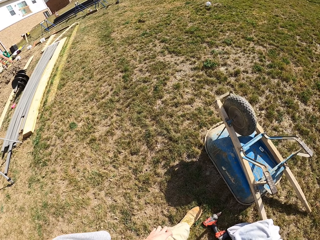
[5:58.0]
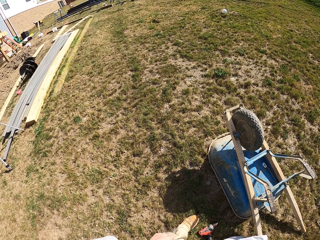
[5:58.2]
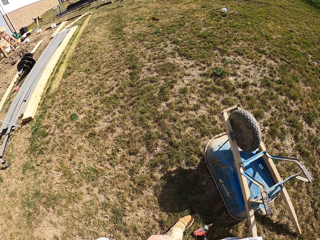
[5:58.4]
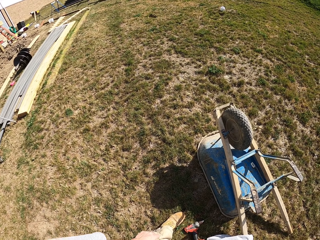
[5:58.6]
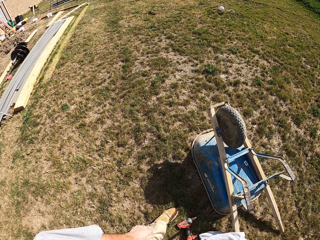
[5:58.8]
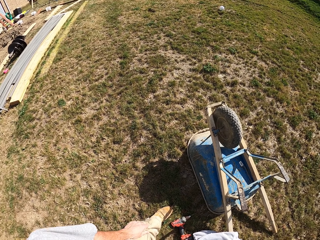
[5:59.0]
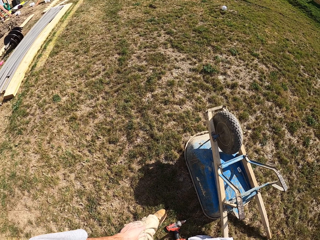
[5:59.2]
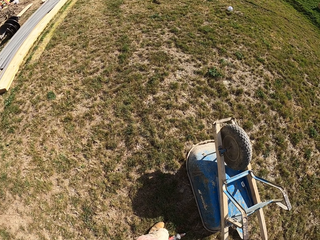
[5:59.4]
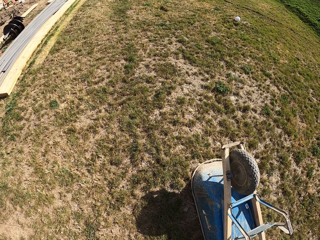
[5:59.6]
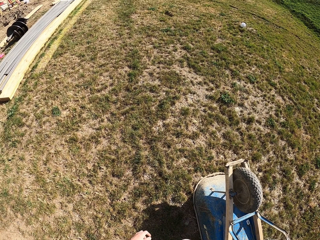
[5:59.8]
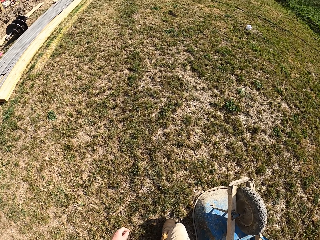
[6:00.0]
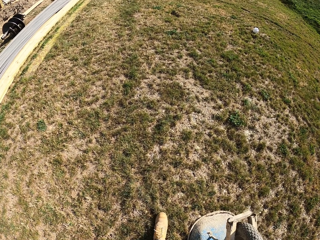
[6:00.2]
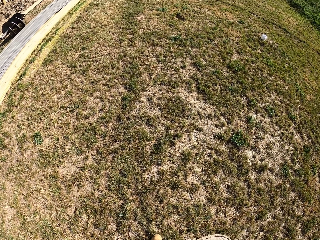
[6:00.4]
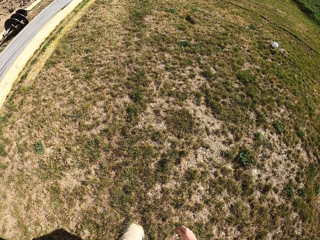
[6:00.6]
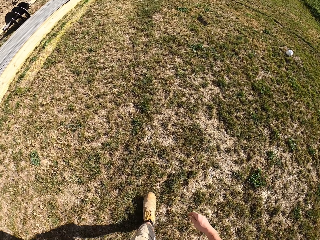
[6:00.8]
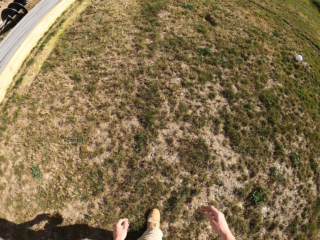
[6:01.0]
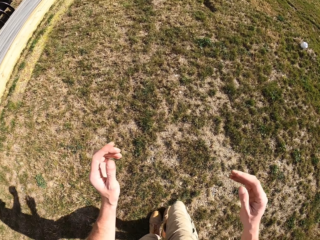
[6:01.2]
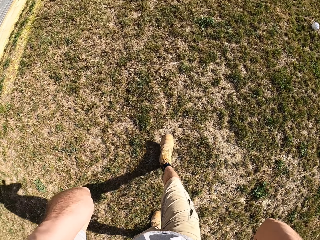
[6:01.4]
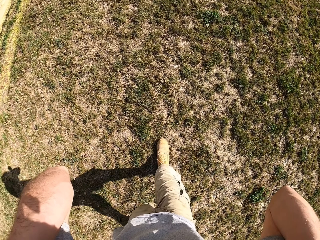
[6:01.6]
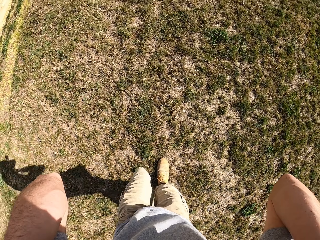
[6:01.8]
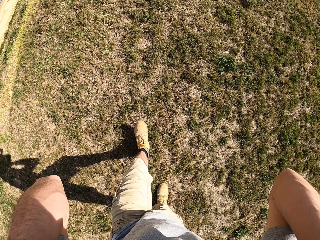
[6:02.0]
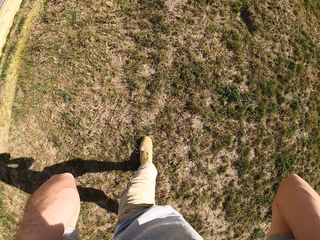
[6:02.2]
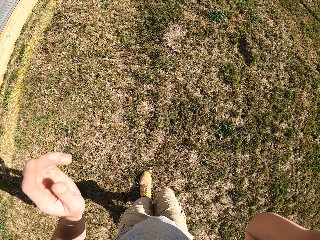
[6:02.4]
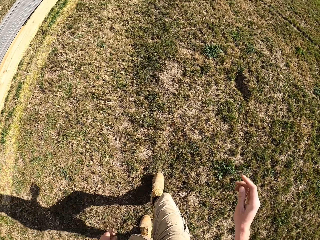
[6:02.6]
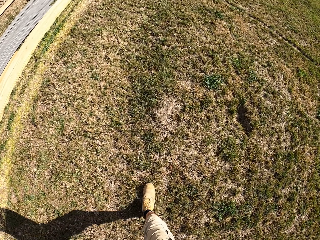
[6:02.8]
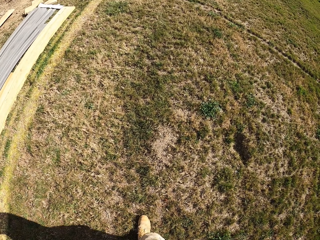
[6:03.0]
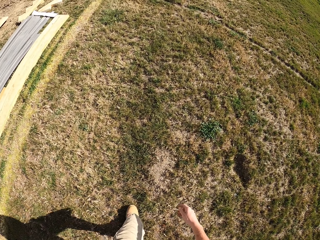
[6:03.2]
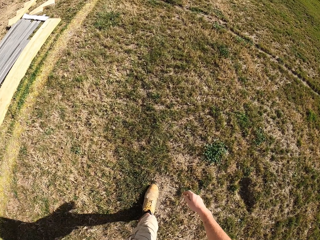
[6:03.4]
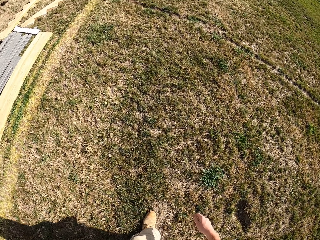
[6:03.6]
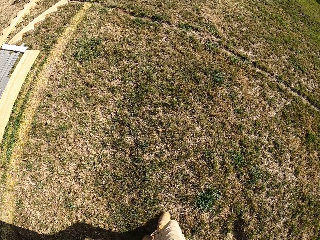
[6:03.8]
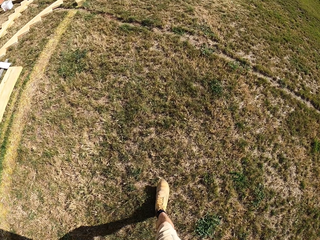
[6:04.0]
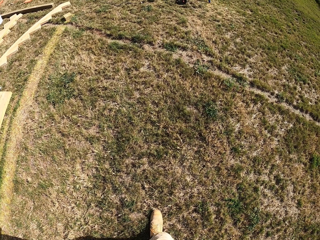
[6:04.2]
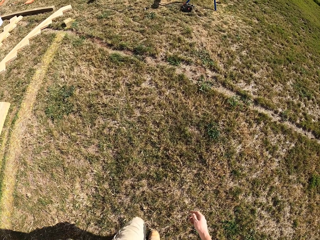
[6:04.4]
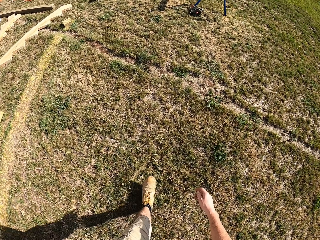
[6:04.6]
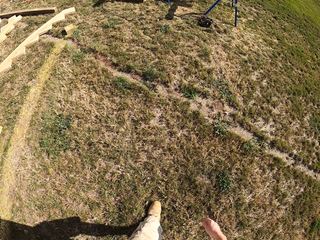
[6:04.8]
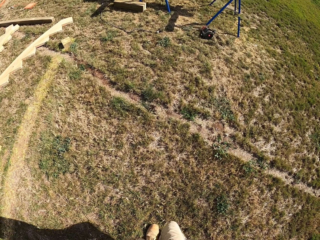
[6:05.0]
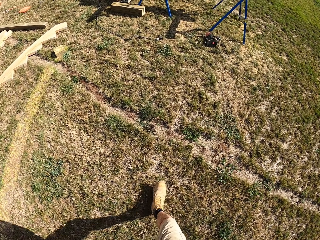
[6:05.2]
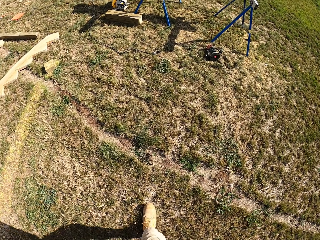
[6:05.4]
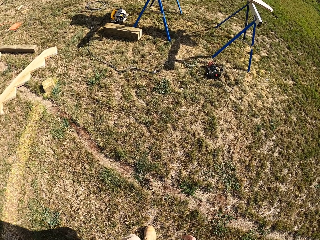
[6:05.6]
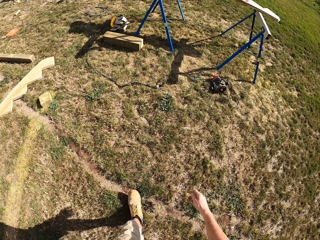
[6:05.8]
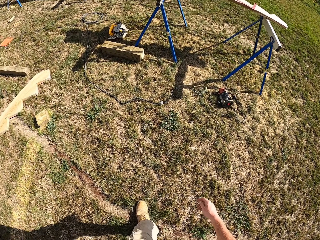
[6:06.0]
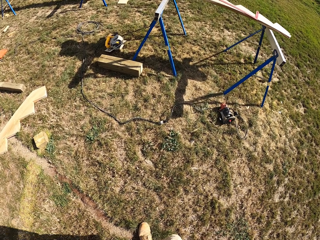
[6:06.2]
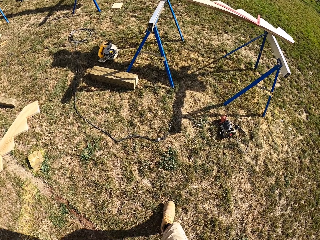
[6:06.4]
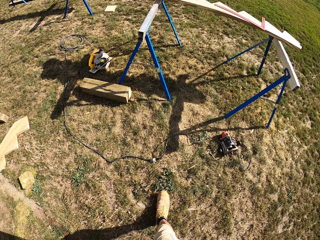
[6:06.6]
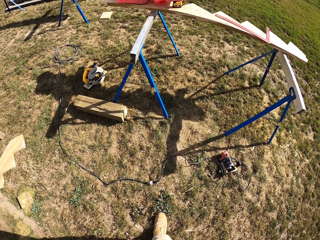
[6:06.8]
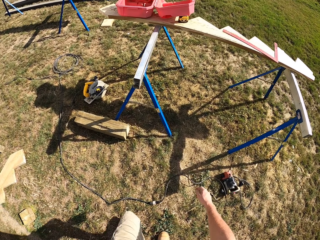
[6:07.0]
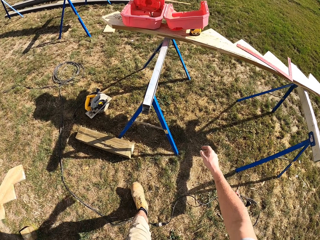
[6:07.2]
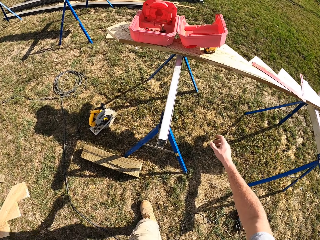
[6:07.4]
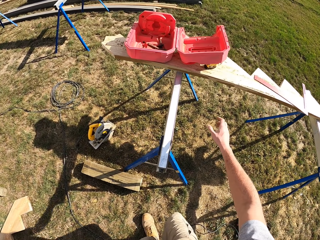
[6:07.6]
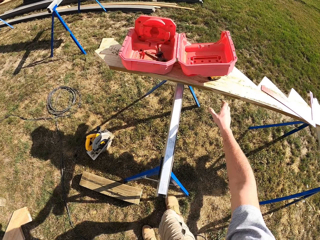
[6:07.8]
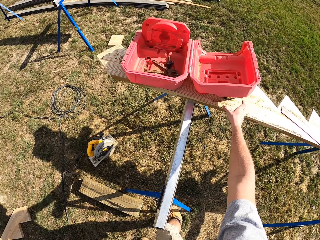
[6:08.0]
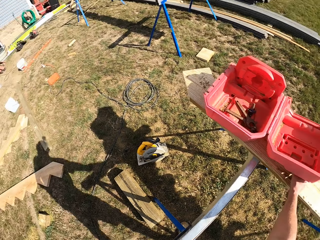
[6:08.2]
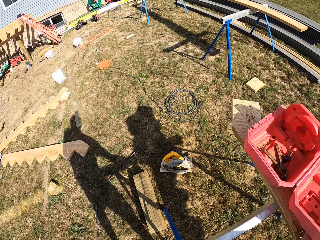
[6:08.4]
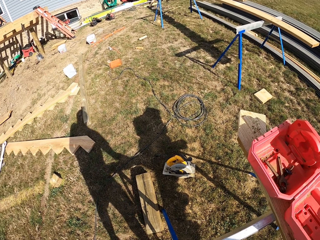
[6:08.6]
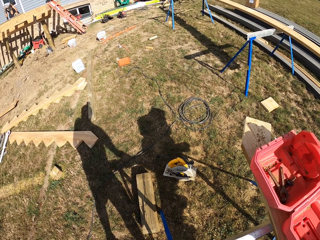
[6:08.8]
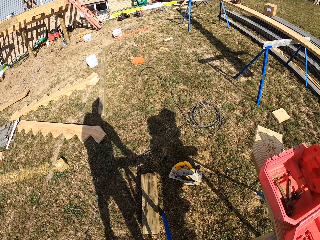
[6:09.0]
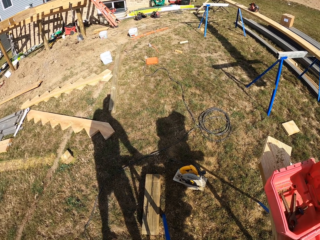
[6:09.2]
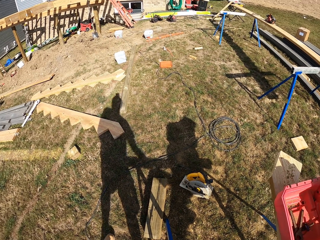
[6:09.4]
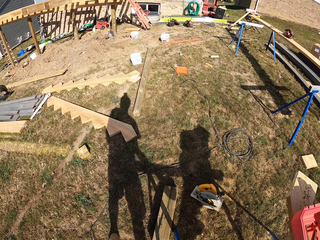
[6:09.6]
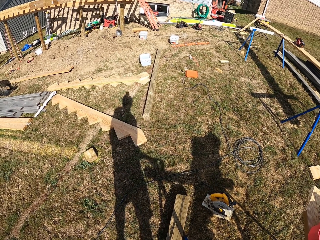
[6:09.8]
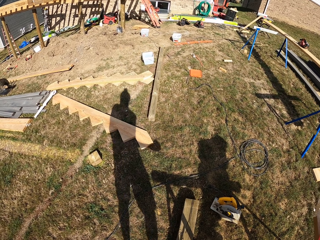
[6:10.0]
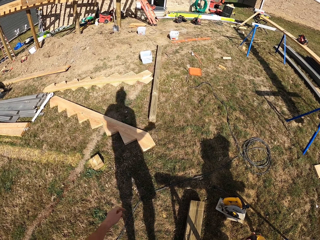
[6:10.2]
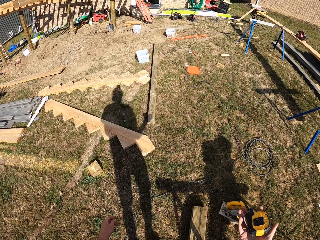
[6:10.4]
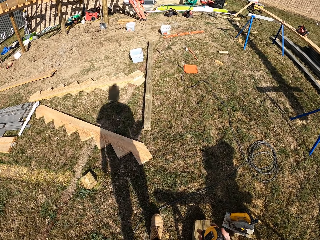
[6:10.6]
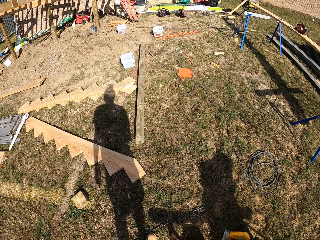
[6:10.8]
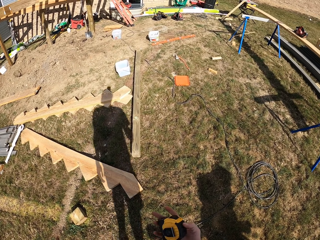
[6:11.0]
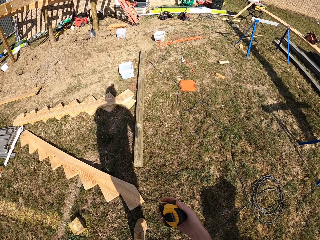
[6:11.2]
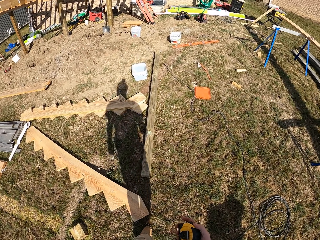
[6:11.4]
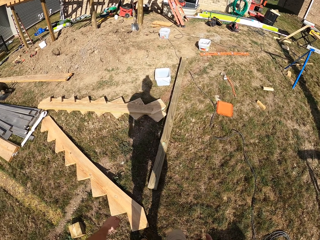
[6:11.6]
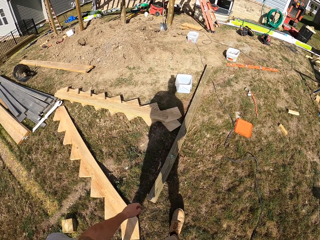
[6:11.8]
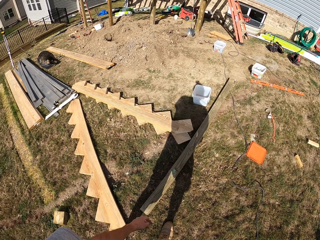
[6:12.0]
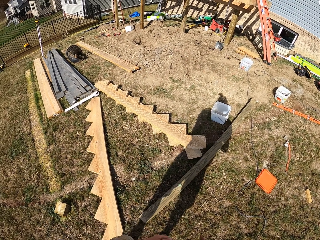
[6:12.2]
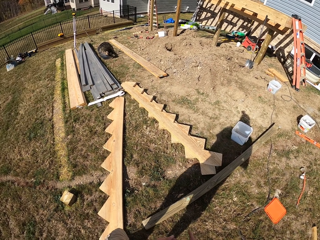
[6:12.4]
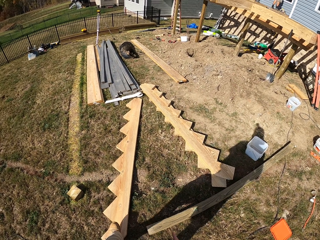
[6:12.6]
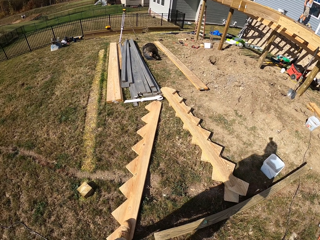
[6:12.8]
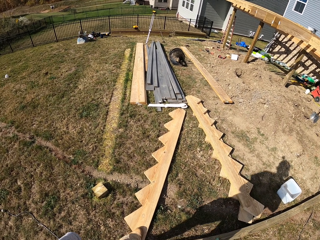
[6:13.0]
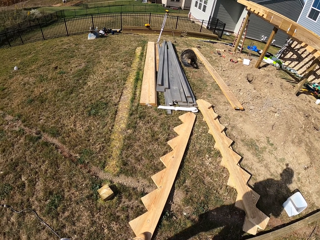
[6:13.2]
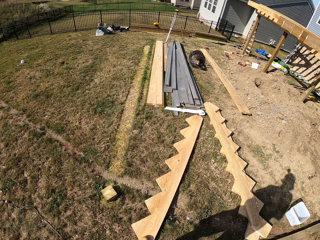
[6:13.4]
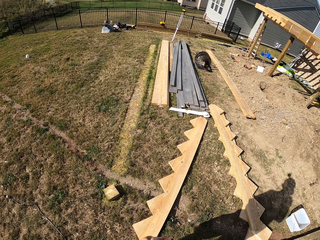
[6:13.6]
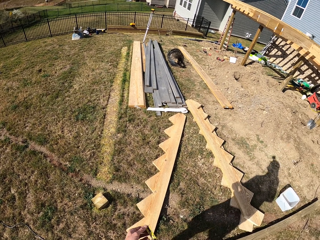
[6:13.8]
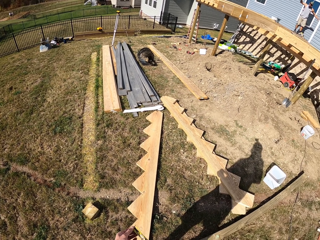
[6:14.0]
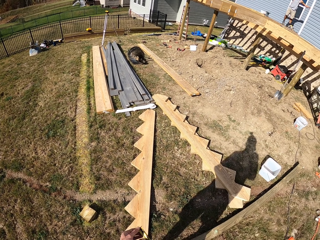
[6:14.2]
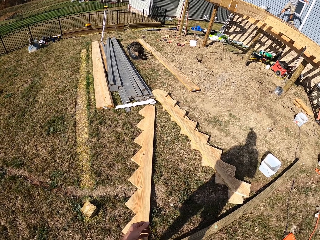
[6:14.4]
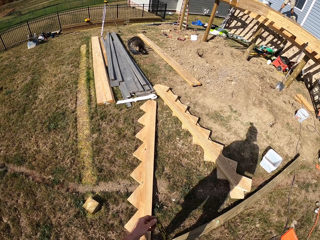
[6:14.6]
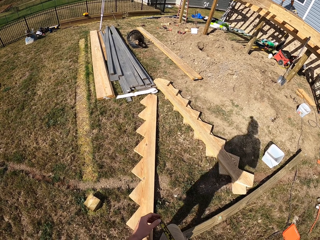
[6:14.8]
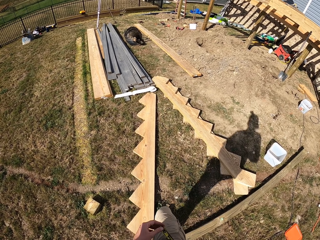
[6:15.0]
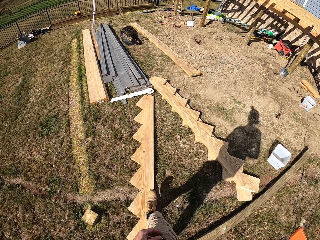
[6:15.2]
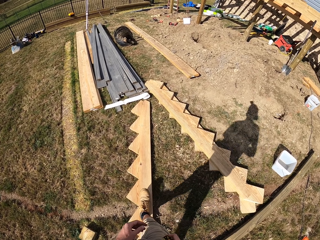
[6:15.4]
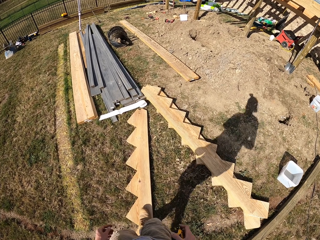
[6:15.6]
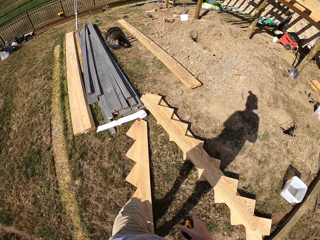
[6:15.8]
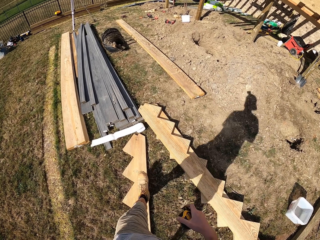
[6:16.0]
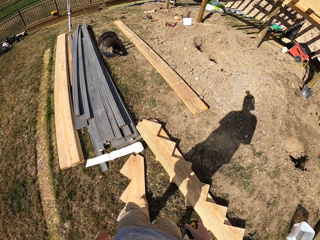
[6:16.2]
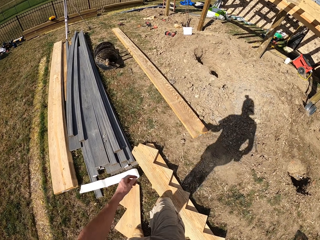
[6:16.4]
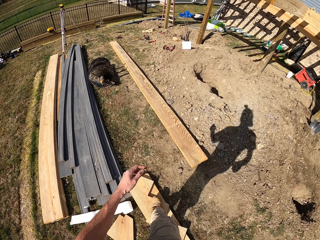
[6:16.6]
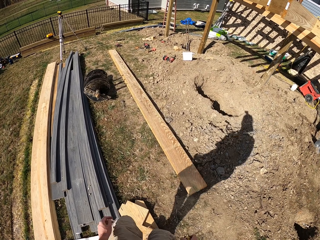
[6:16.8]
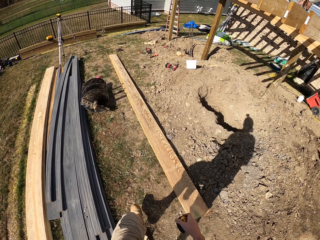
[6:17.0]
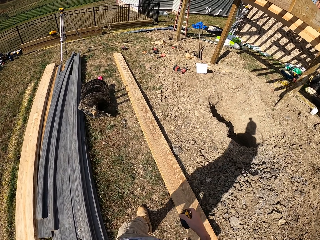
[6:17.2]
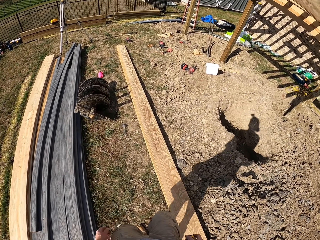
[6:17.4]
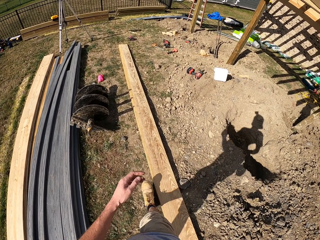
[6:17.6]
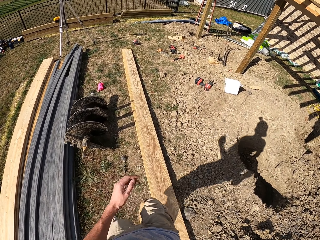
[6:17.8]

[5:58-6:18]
The camera wearer picks up the tape measure. They look around, walk around, and hold the tape measure.

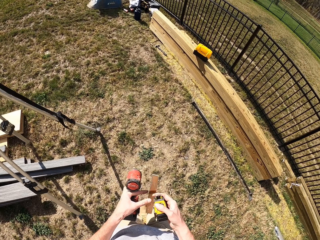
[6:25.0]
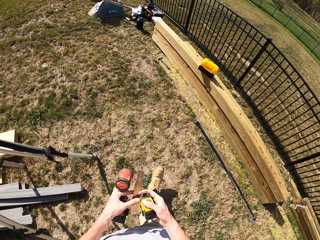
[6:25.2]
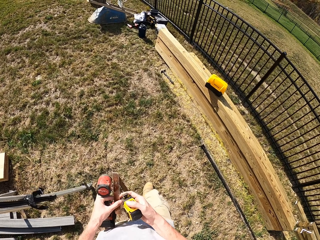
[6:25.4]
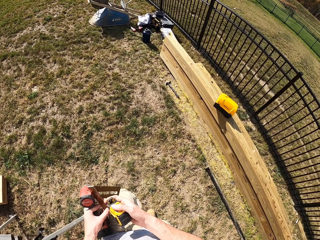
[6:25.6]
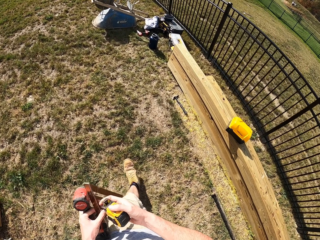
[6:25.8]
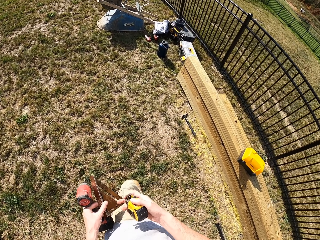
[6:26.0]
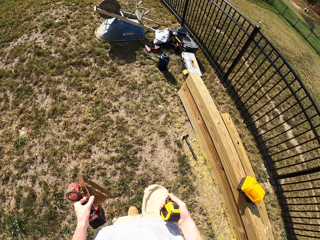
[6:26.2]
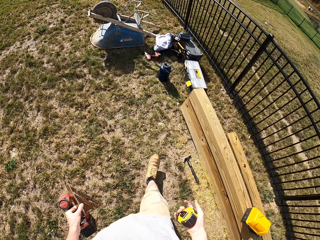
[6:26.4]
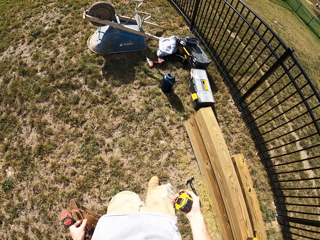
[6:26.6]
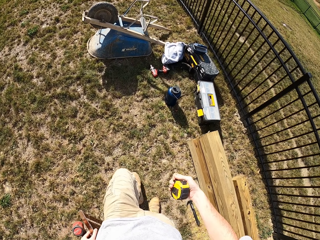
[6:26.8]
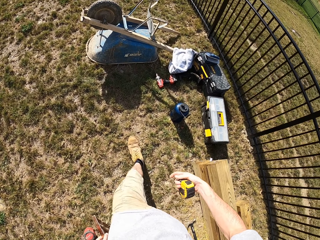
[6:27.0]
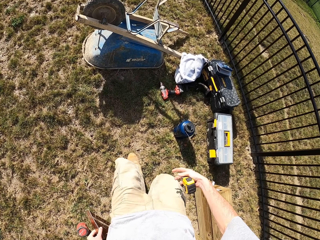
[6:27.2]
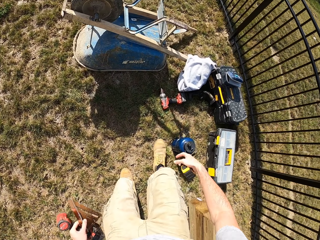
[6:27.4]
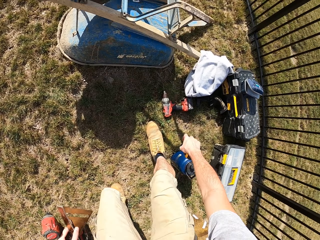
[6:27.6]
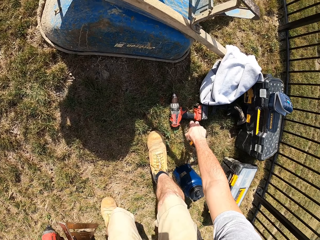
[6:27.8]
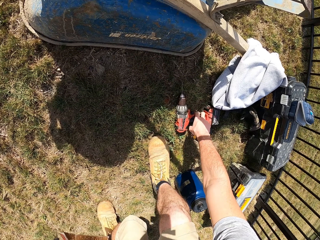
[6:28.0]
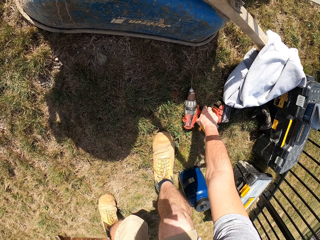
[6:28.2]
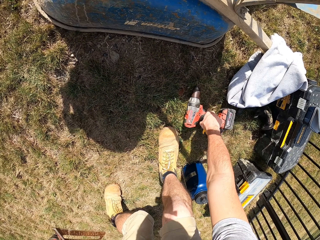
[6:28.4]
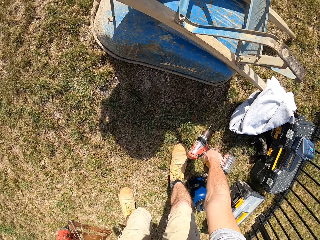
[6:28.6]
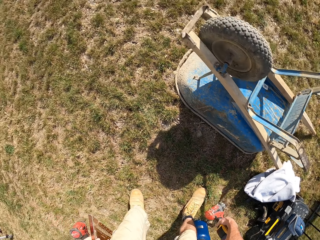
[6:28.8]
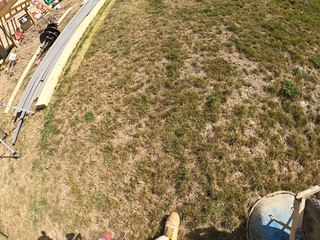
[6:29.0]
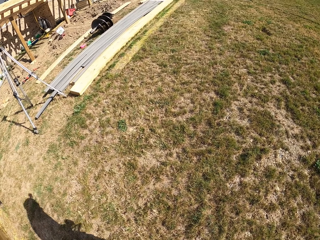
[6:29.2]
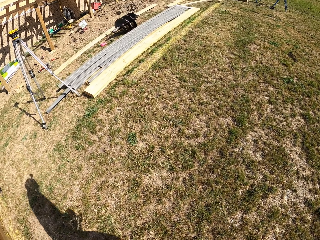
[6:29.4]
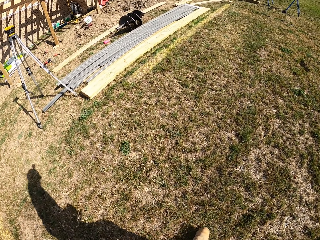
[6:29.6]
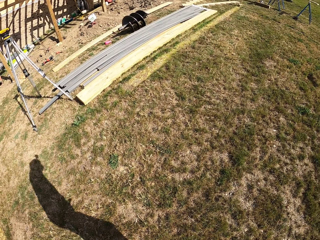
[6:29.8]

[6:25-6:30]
The camera wearer walks. They pick up the wood drilling machine or drill and hold the drill.
